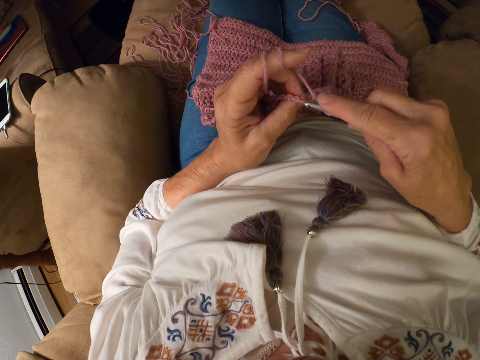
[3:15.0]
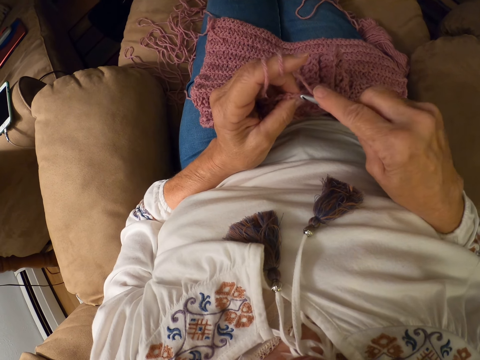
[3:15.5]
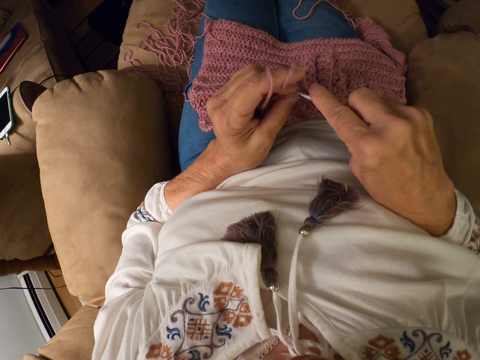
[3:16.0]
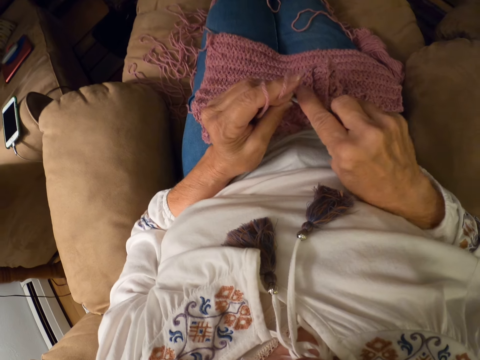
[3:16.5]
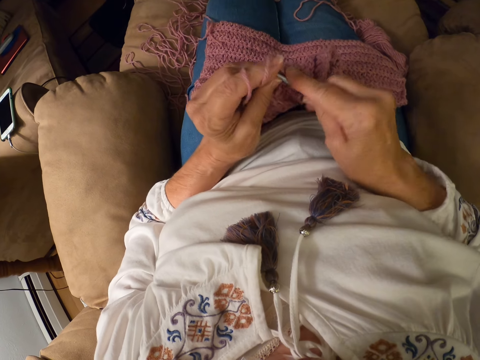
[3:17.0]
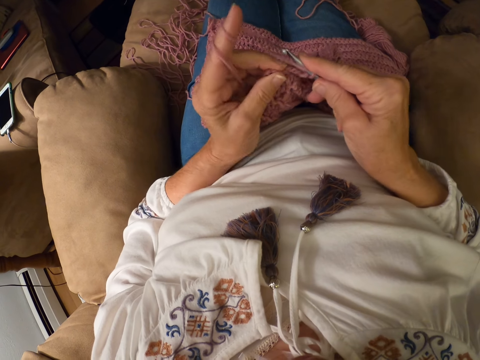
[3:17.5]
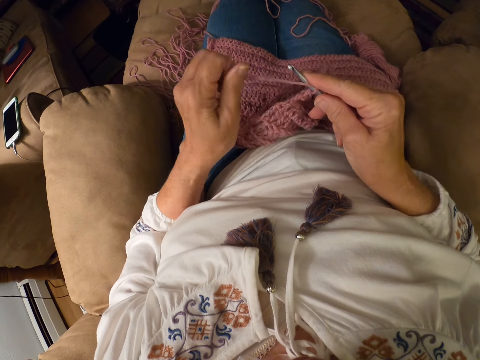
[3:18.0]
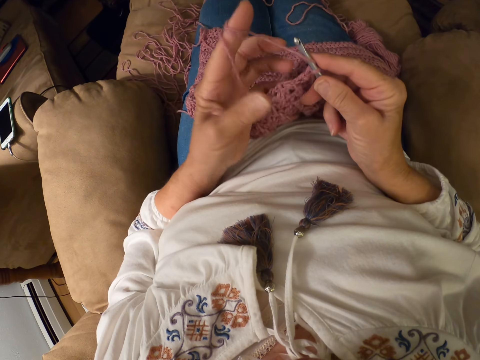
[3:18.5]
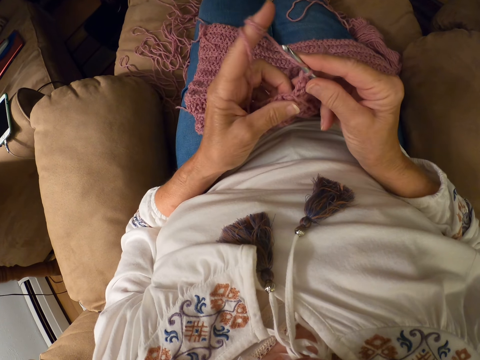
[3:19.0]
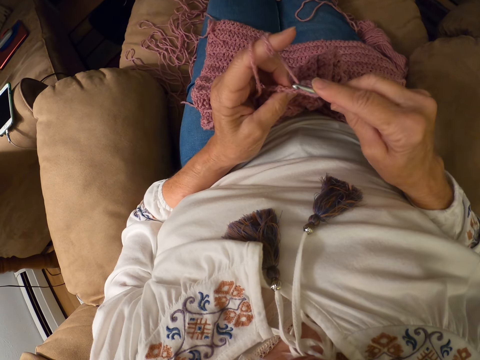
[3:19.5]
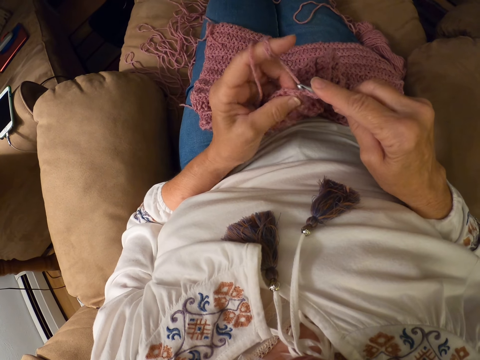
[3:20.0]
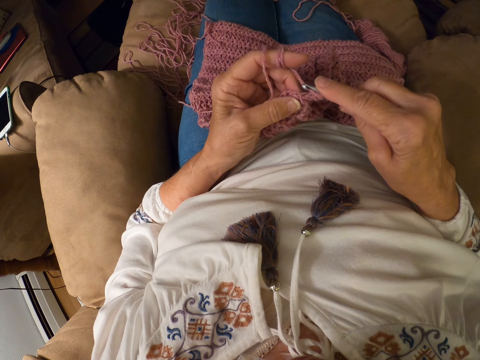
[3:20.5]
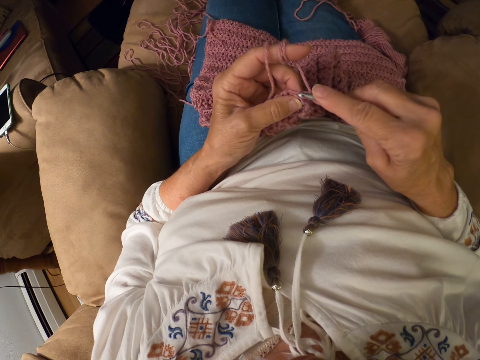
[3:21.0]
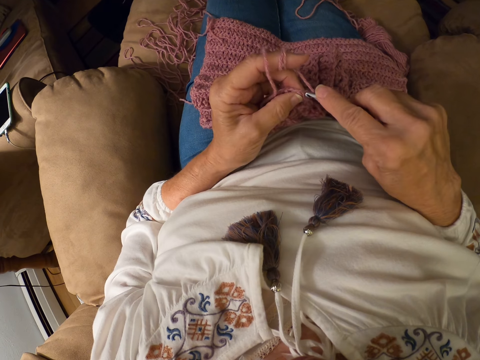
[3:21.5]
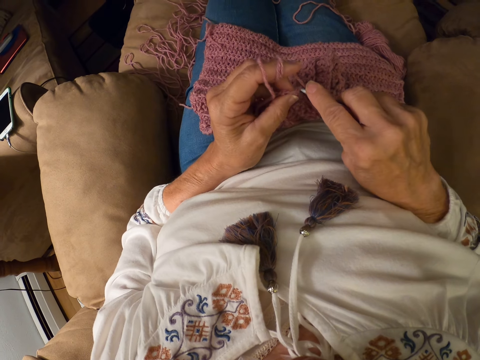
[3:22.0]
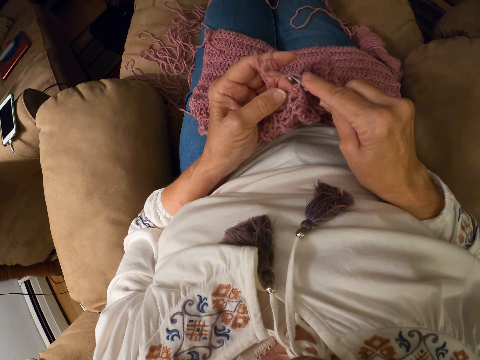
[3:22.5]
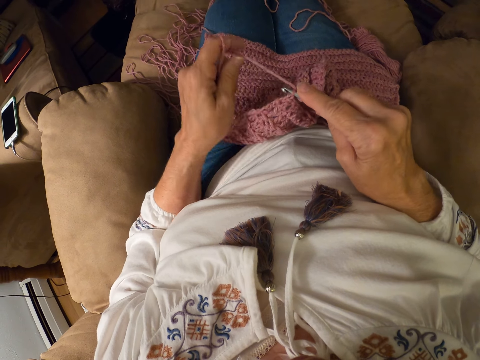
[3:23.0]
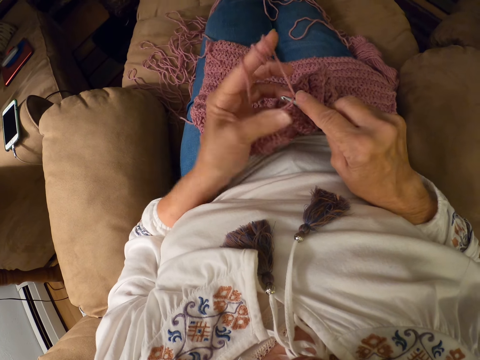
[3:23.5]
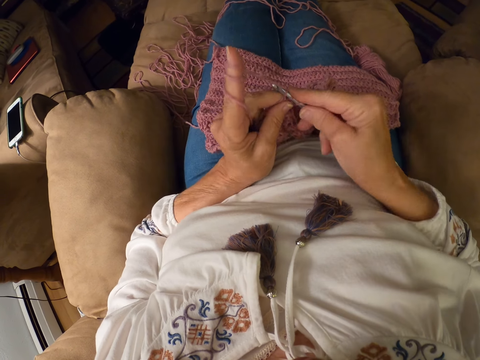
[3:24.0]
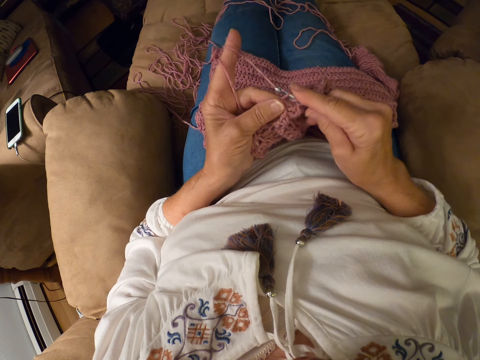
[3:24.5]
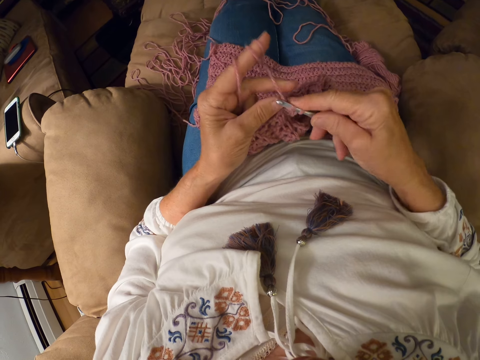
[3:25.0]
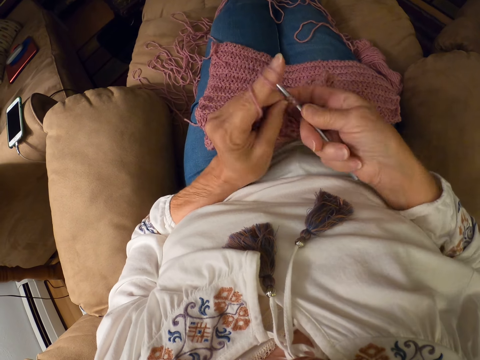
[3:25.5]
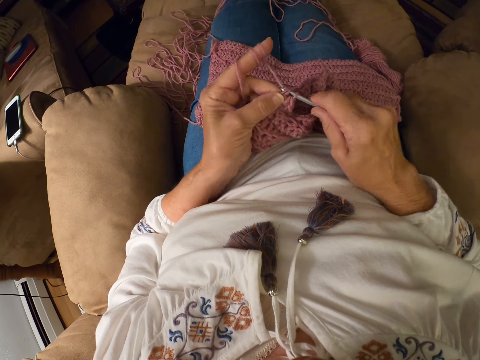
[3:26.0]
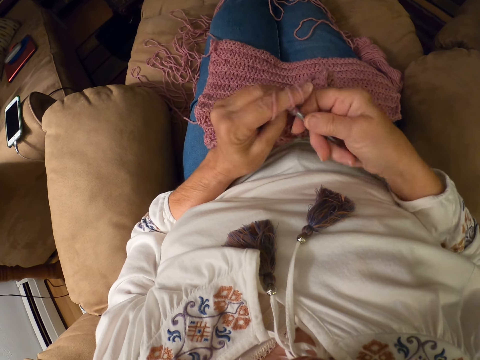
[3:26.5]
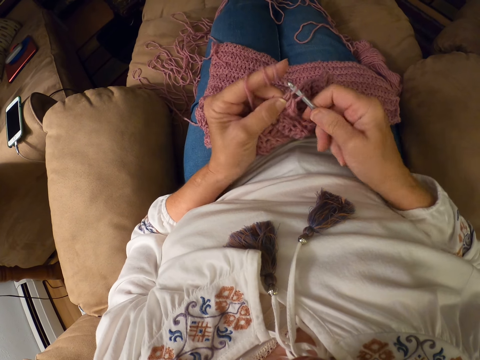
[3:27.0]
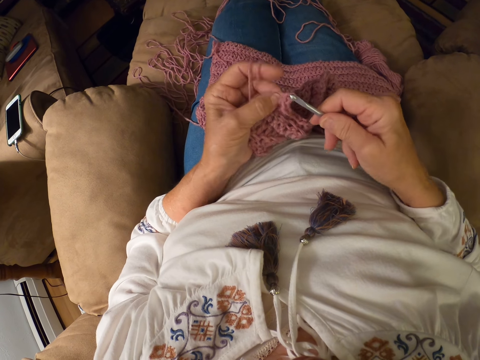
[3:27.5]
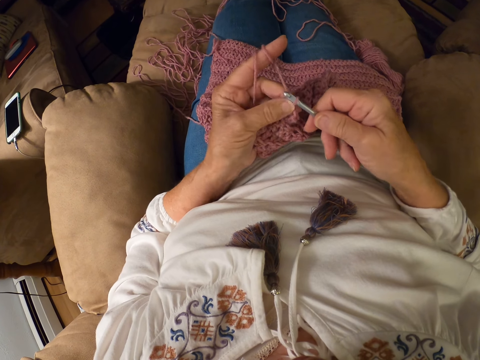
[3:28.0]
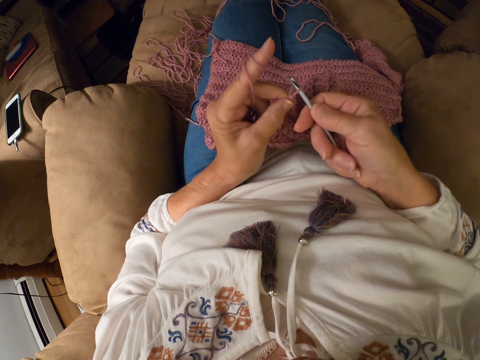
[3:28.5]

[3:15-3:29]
The camera wearer rolls the yarn around her left index finger. She crochets with the yarn. She rolls the yarn around her left index finger. She crochets with the yarn.

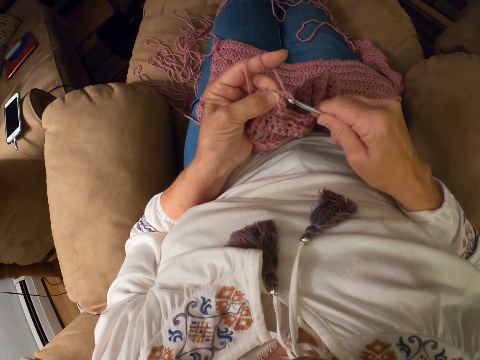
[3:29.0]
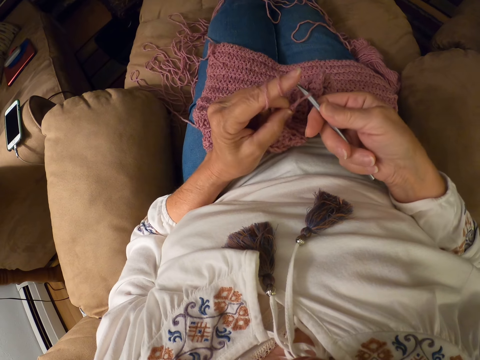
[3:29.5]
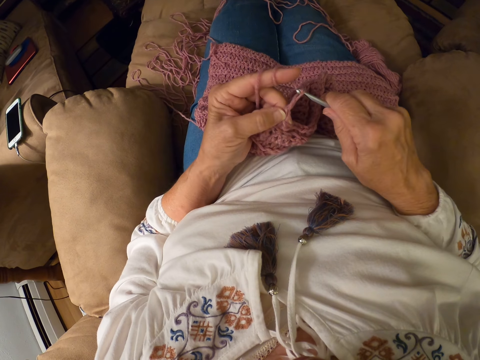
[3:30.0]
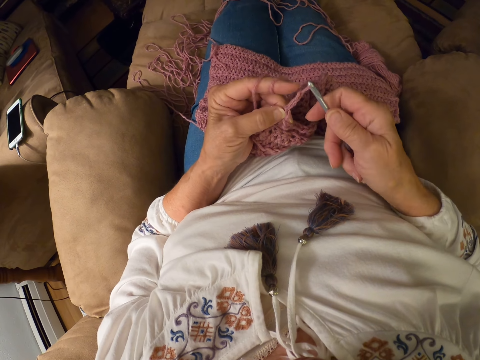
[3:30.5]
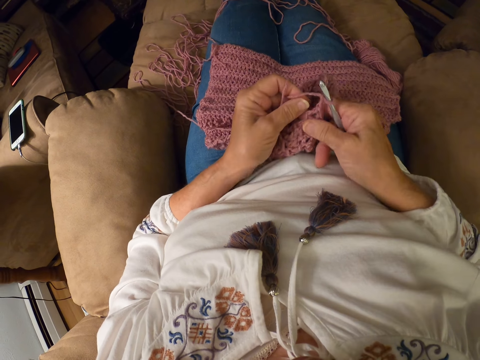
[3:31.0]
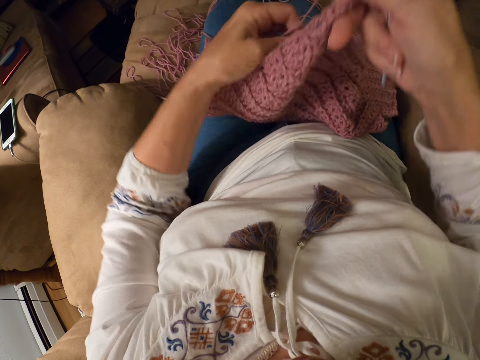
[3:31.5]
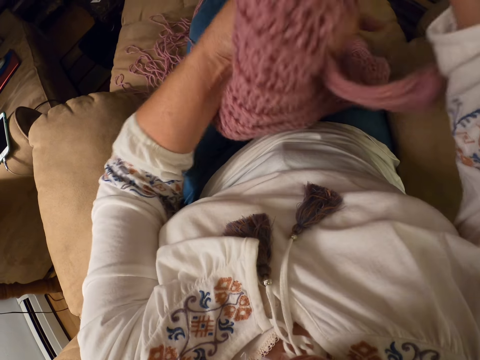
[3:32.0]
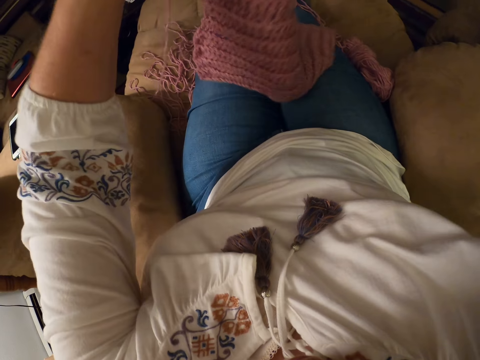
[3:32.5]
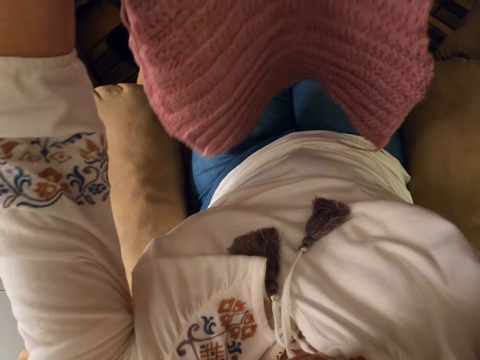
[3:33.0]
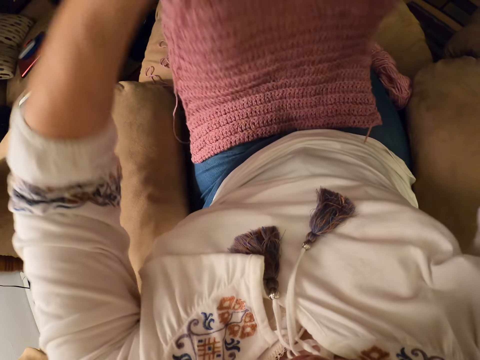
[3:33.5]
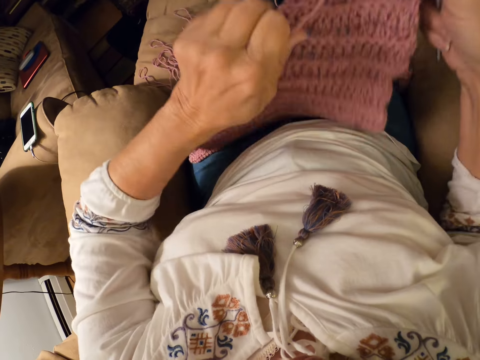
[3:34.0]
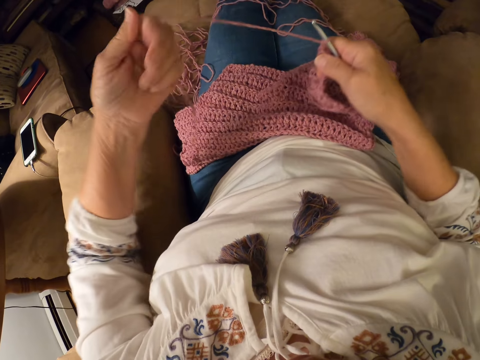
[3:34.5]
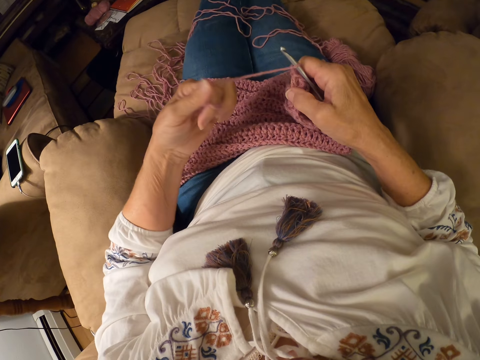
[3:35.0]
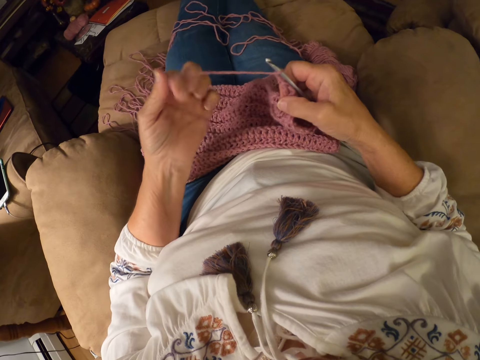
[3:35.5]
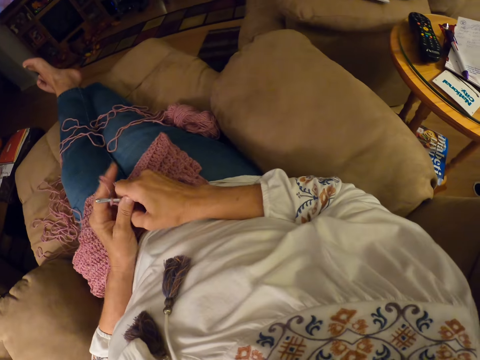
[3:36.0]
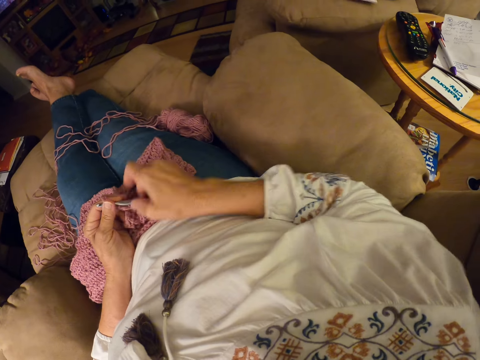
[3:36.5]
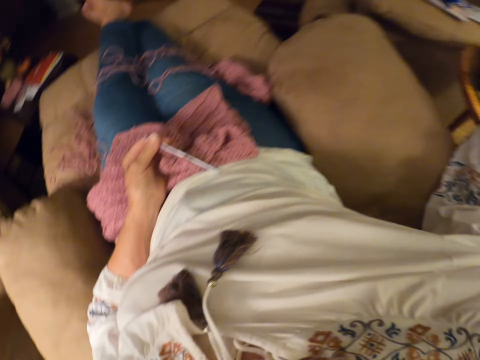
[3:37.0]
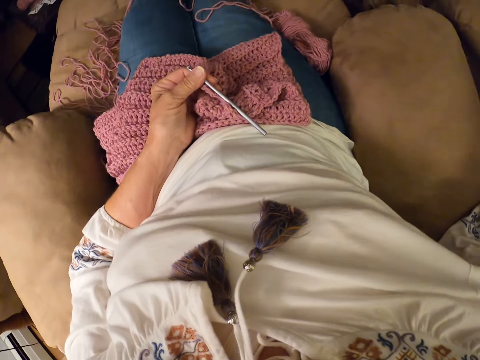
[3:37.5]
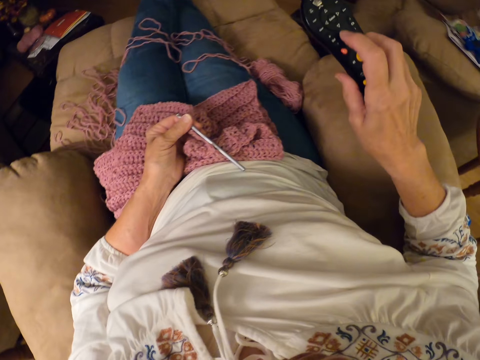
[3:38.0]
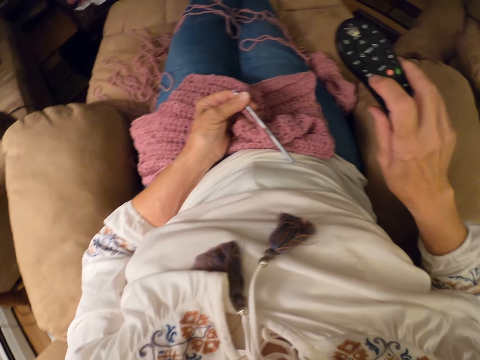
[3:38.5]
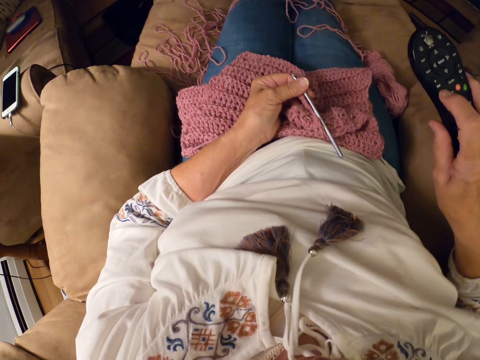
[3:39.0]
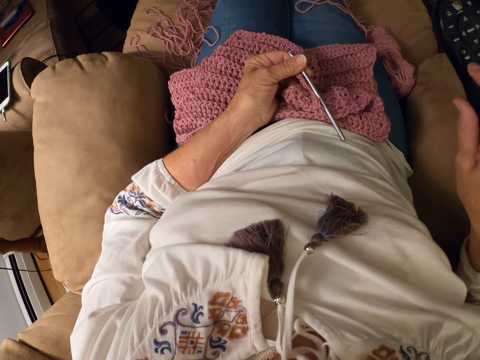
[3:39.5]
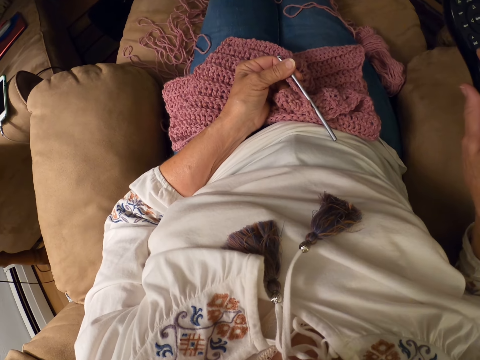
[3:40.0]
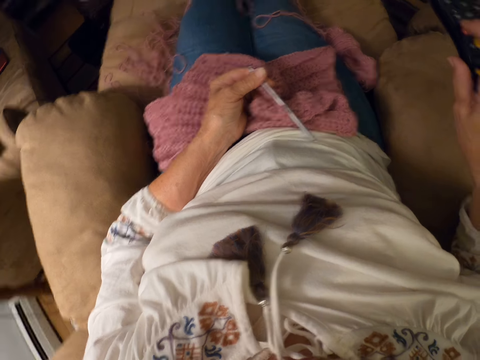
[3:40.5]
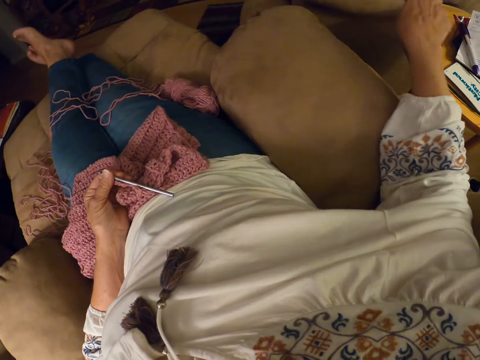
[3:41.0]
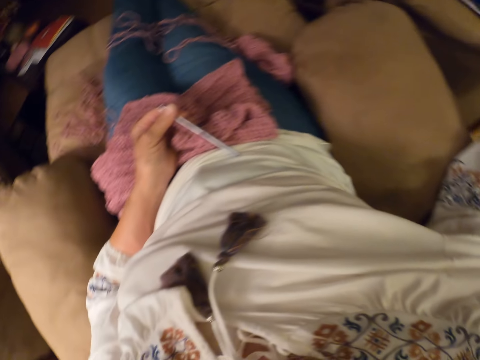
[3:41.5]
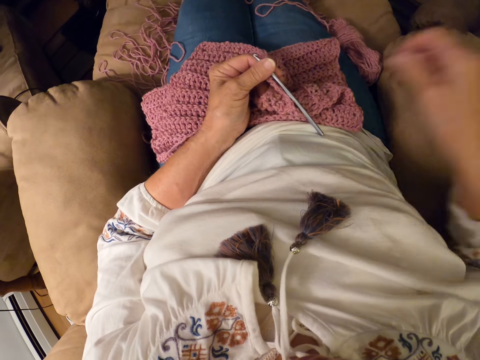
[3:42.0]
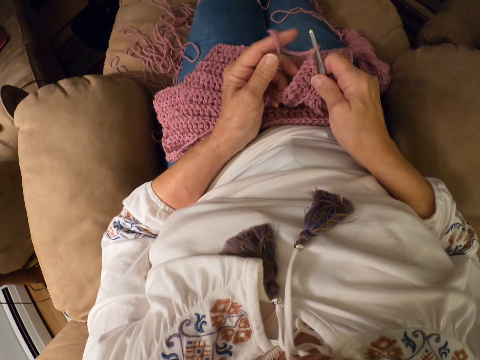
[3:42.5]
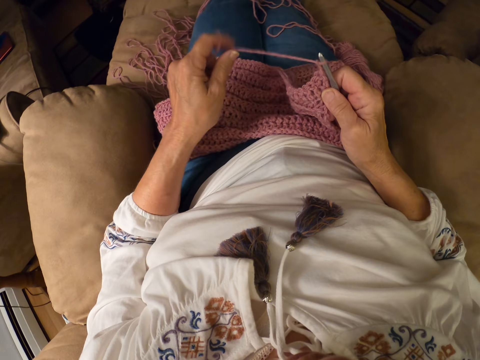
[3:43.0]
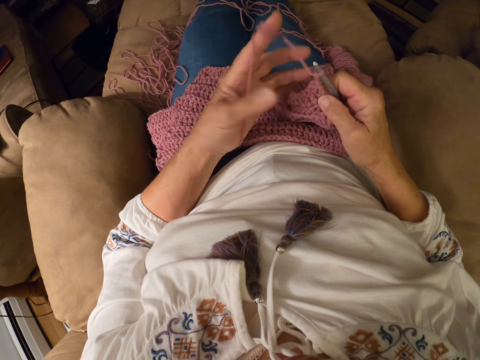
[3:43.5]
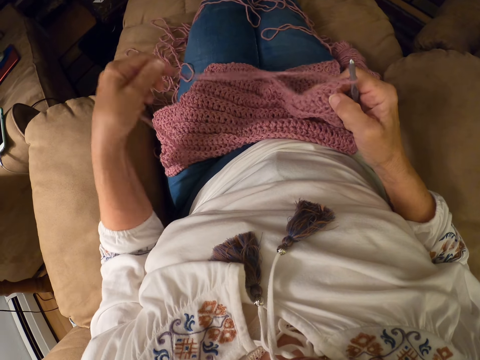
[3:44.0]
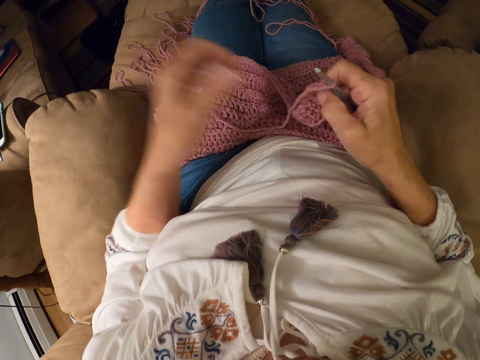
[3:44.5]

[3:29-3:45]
The camera wearer adjusts the fabric with both hands. She lifts a cloth. She places the cloth on her lap. She rolls the yarn around her left index finger. She passes the crochet hook from her left hand to her right hand. She holds a needle with her left hand. She picks a remote with her right hand. She handles the remote with her right hand. She presses the remote. She places the remote on a table. She drops the remote on the table with her right hand. She passes the crochet hook from her left hand to her right hand. She picks up the needle. She unrolls the yarn around her left index finger. She folds a thread.
